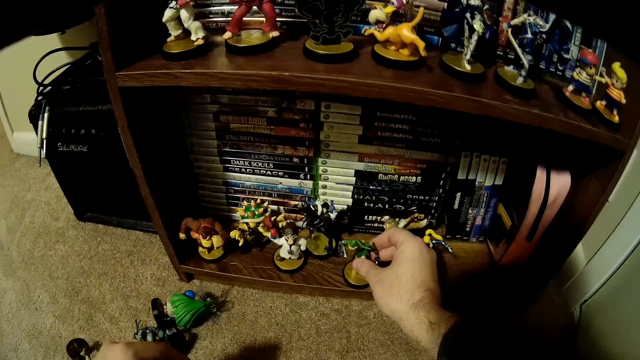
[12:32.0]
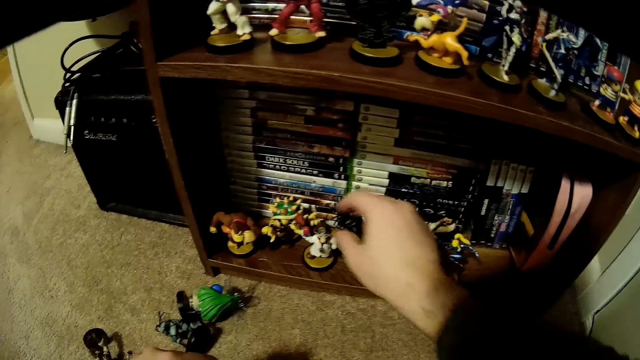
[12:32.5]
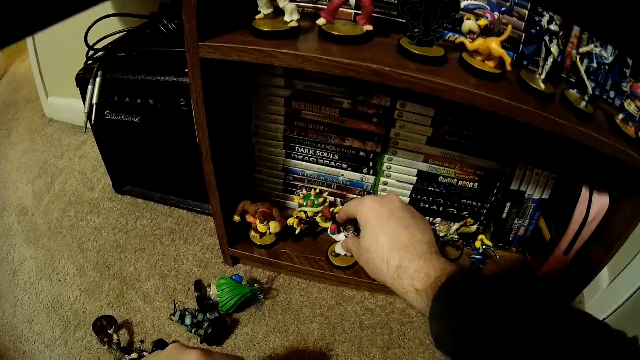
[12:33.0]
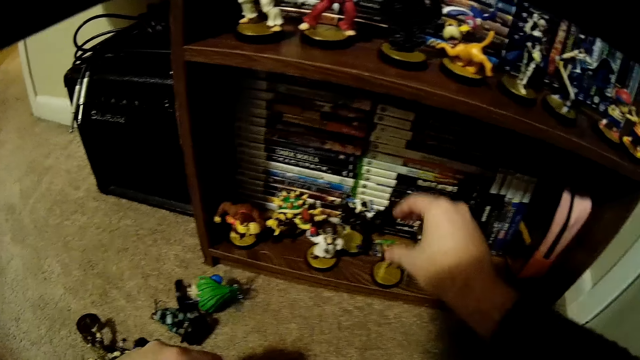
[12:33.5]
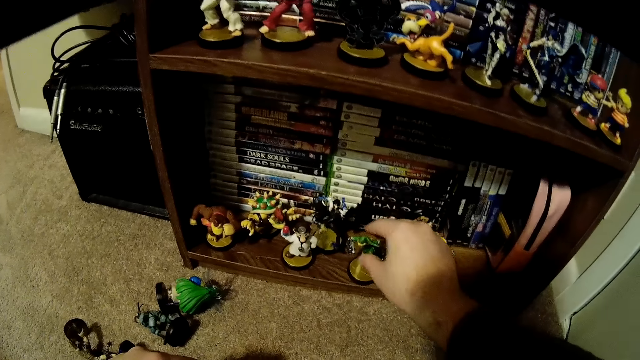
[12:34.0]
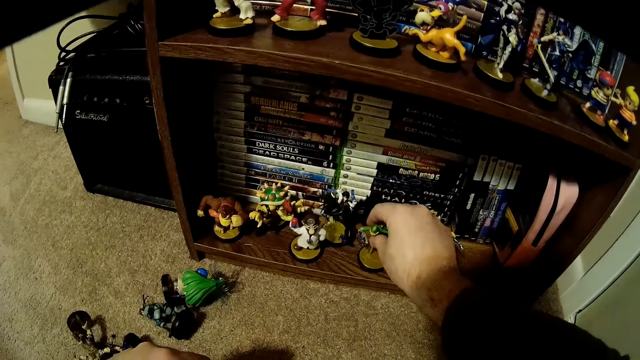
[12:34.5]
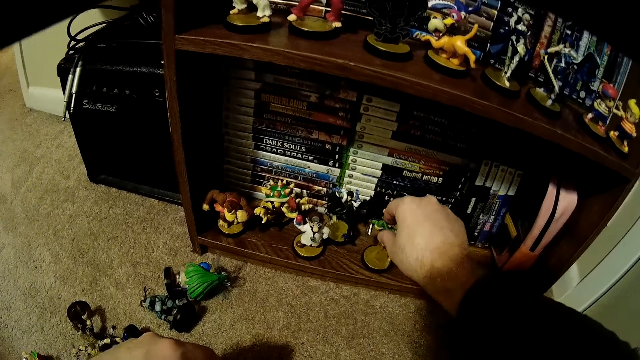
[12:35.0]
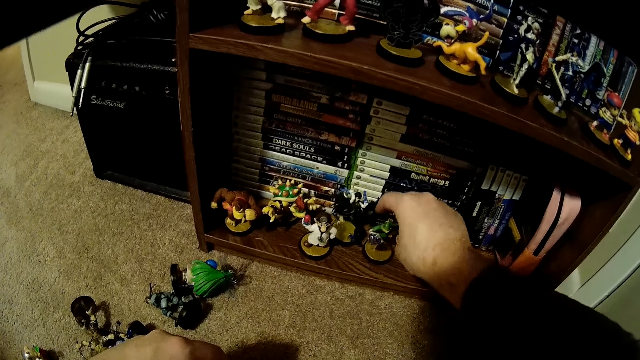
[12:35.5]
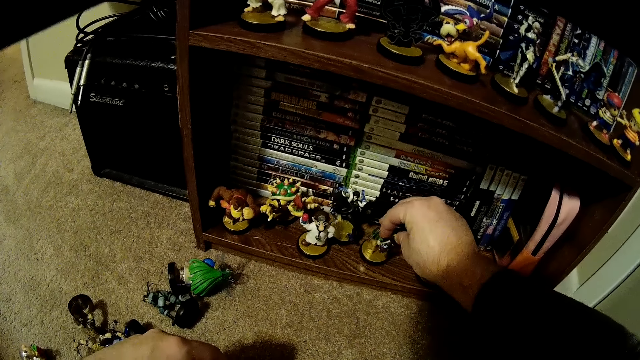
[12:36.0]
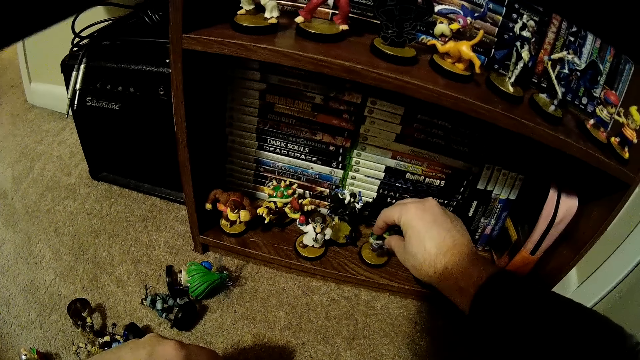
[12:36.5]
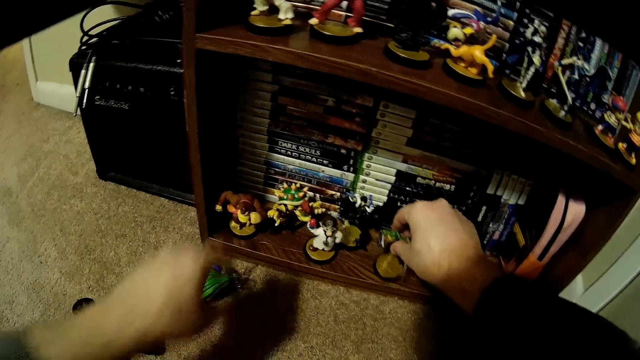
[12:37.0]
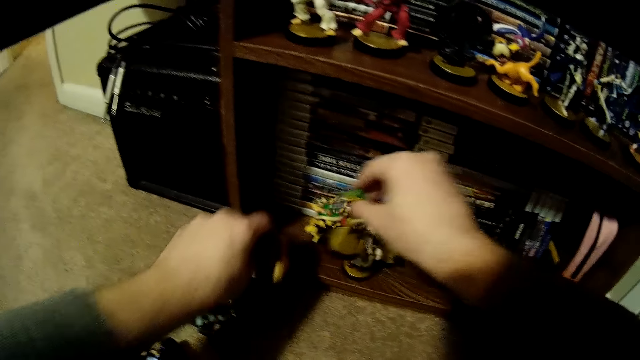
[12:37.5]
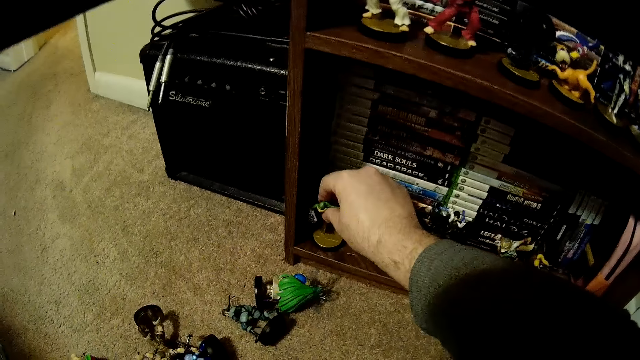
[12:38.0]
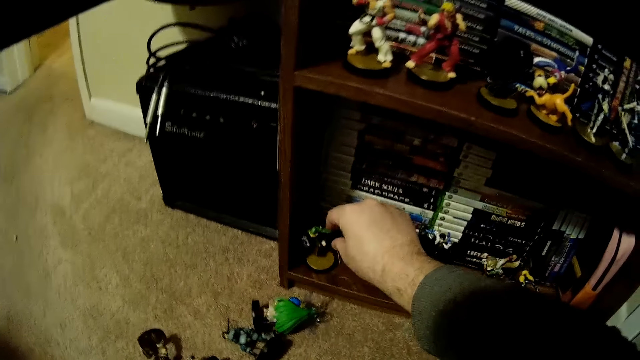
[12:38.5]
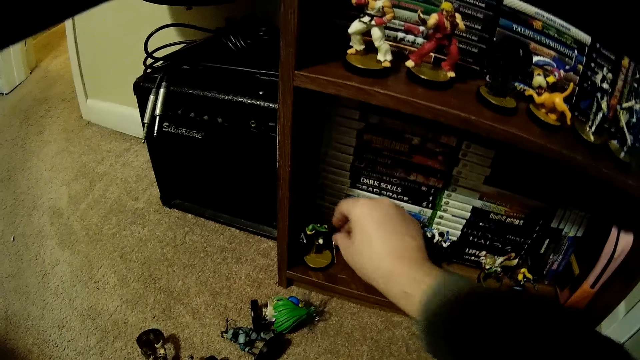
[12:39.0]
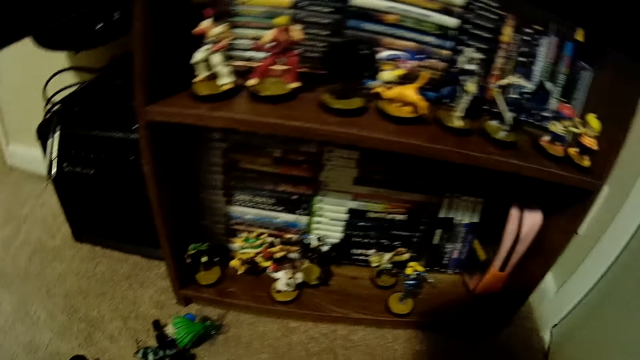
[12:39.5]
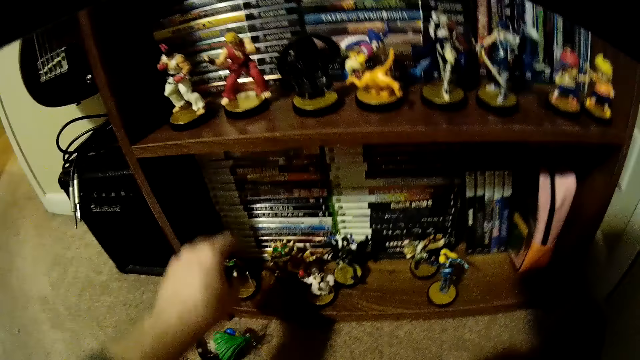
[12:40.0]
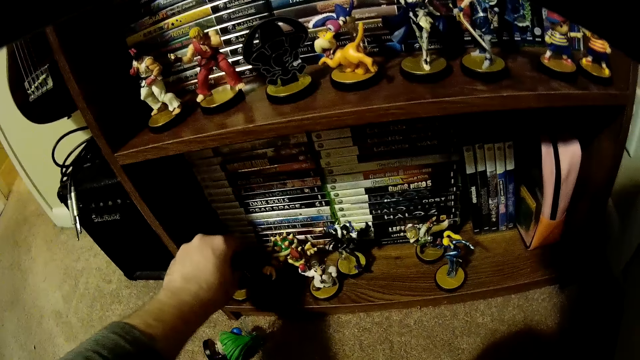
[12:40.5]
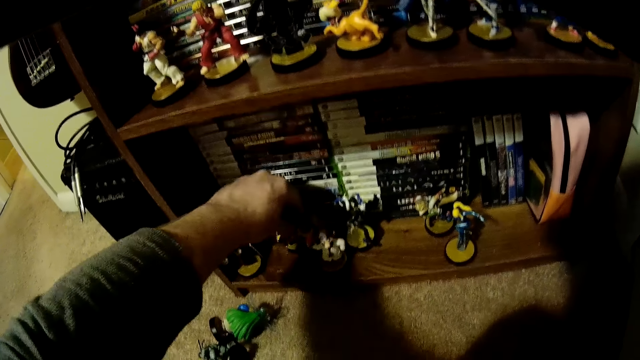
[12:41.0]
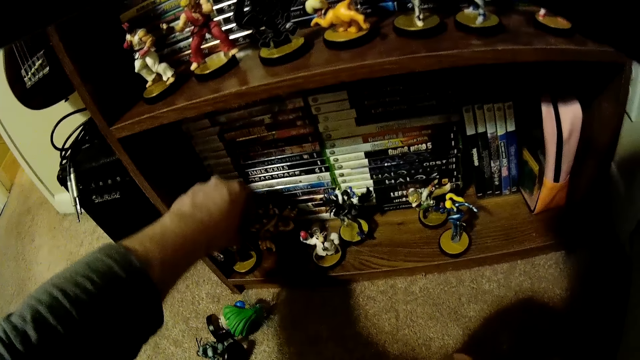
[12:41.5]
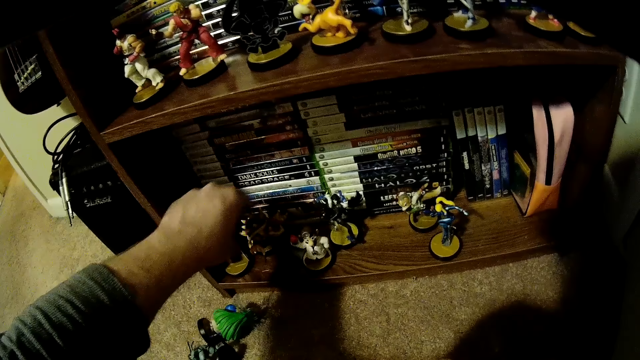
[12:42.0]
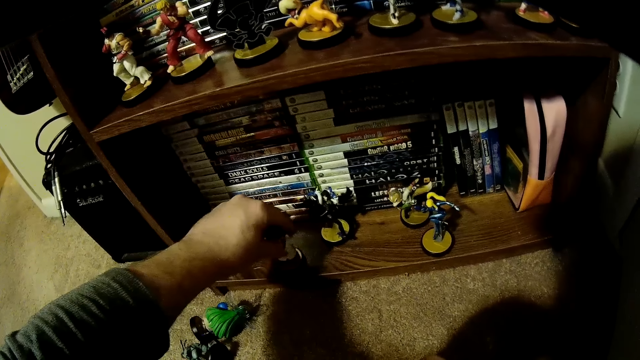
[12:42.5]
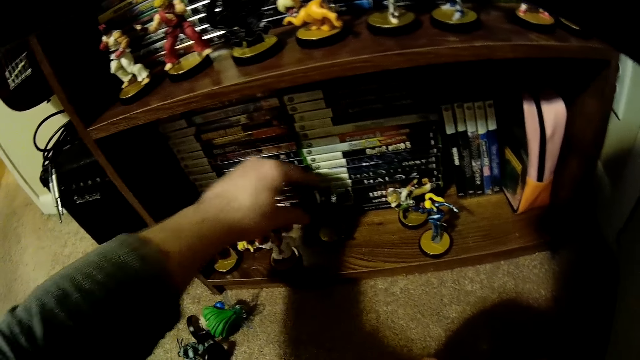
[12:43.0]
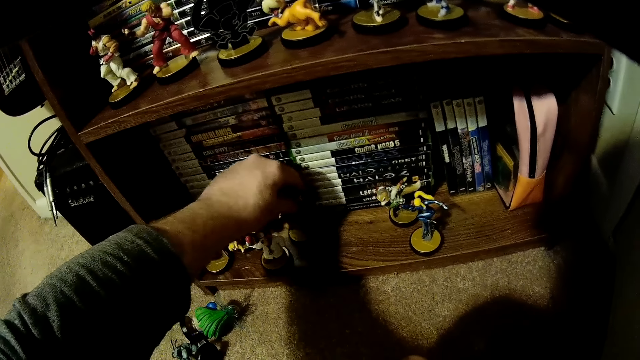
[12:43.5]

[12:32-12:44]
The camera wearer places a figurine on the book shelf. They adjust a figurine on the book shelf. They adjust another figurine on the book shelf. They pick the figurines from the book shelf, place a figurine on the book shelf and adjust the figurine on the book shelf. They arrange the figurines on the book shelf.

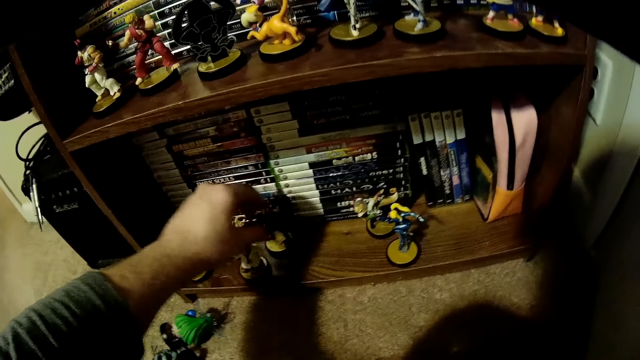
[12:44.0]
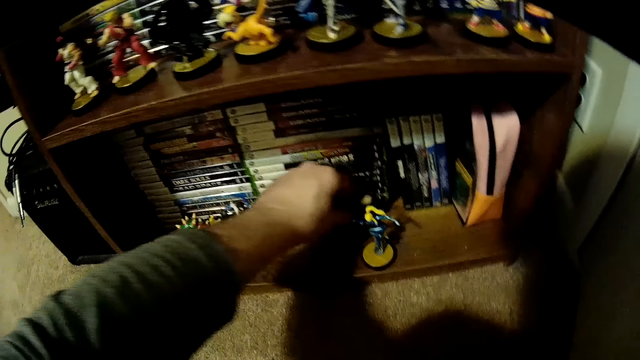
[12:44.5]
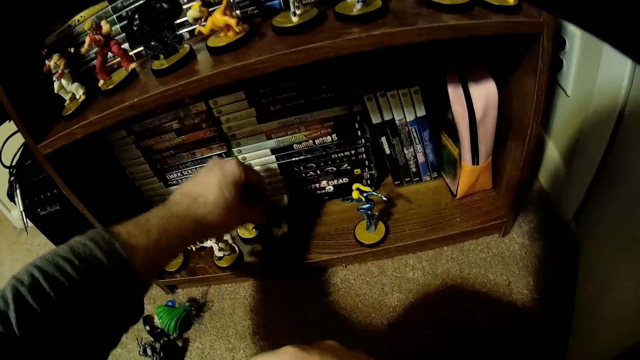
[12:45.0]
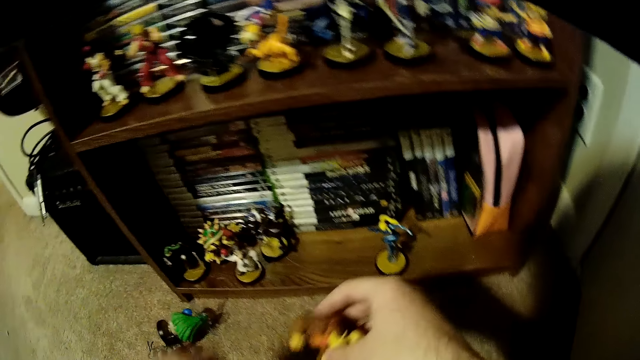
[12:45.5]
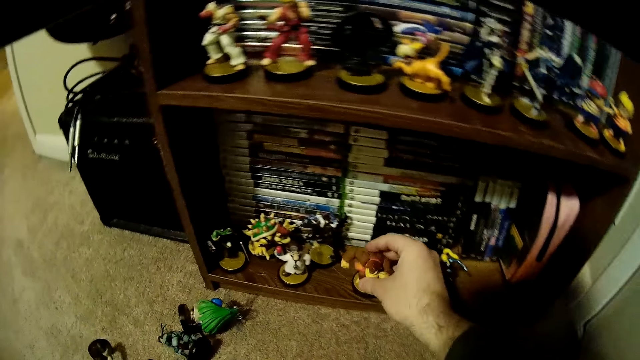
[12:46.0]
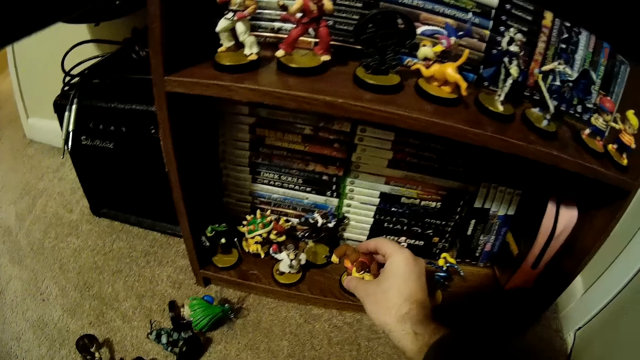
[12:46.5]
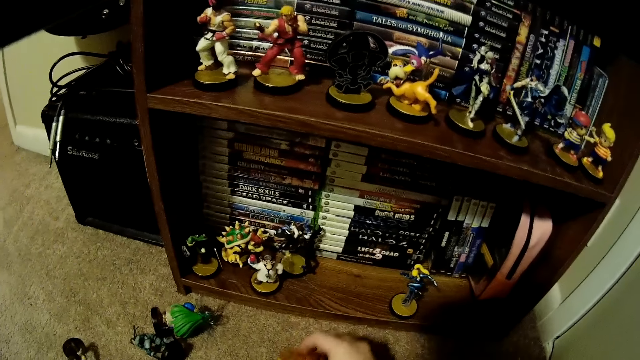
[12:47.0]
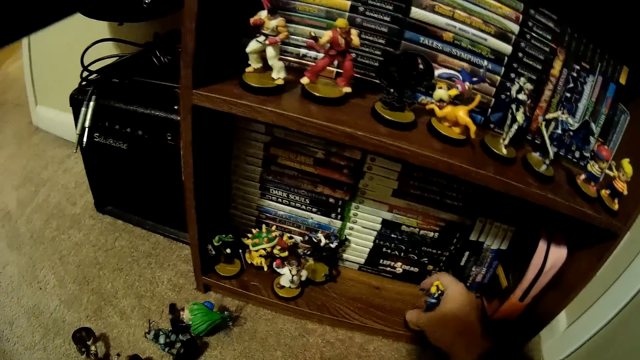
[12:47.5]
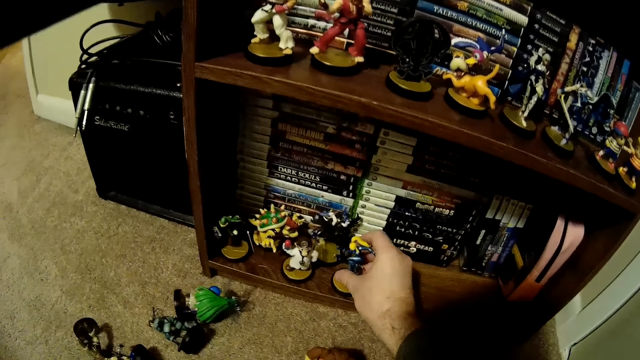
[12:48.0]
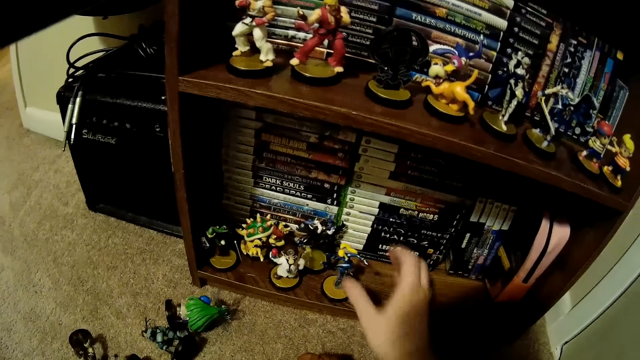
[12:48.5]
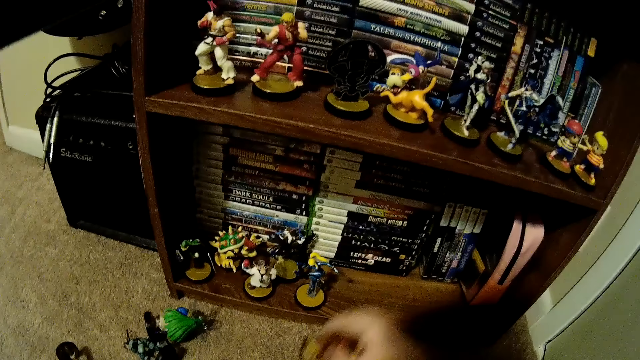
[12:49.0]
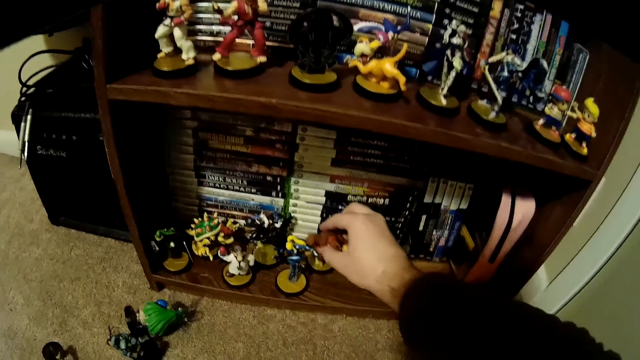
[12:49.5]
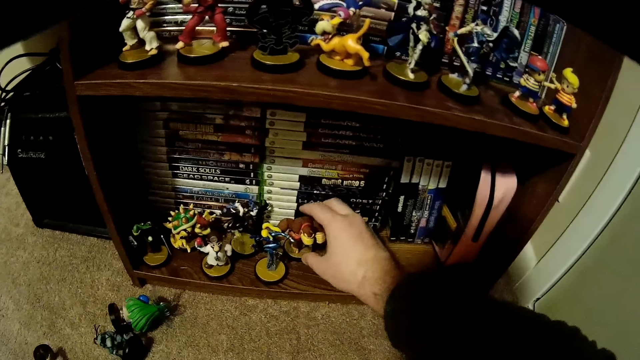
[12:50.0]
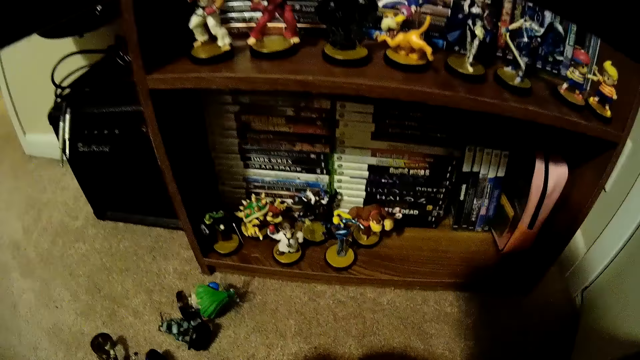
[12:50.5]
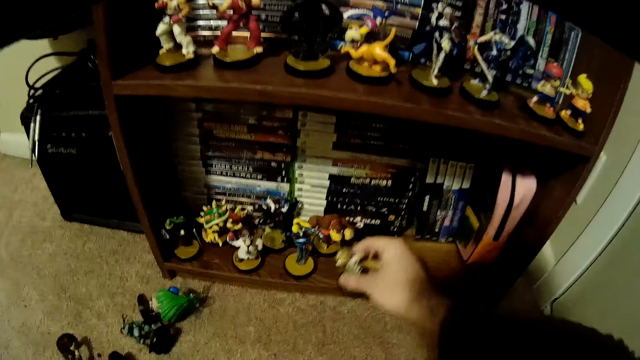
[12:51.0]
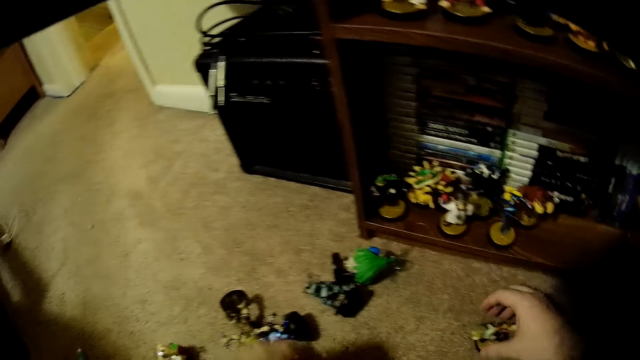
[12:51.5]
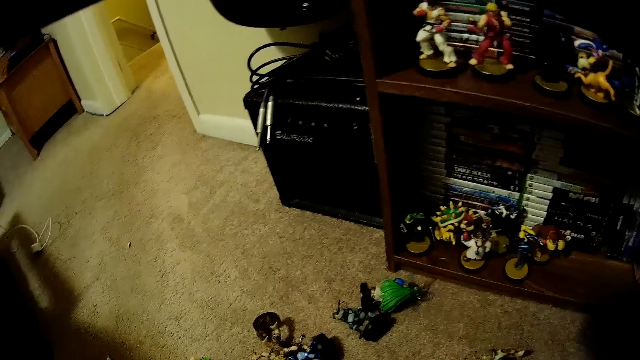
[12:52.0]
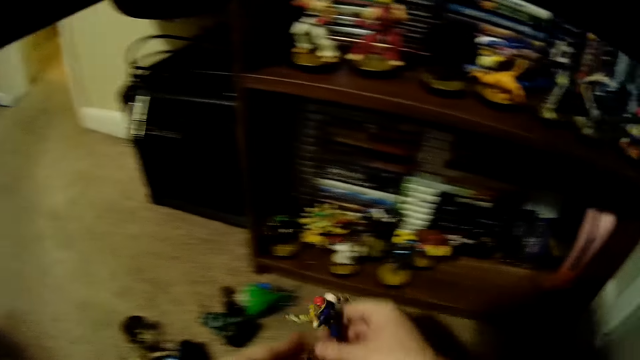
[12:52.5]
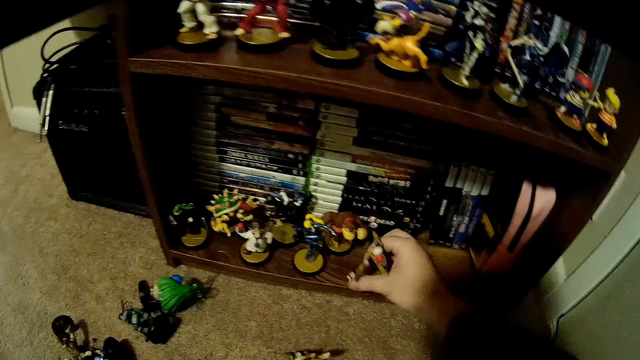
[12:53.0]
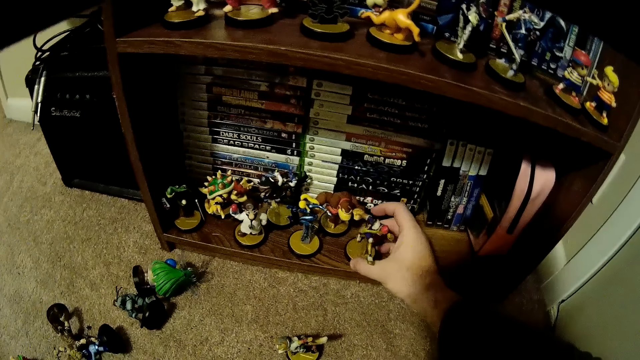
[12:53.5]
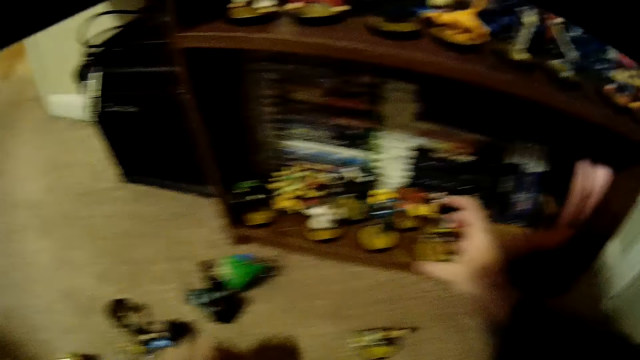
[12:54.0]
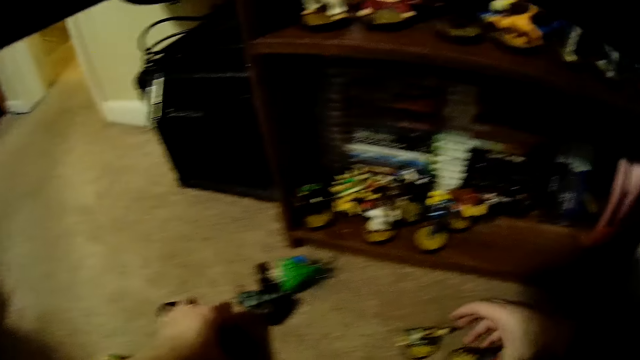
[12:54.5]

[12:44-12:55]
The camera wearer picks a figurine from the book shelf. They move a figurine on the book shelf. They place a figurine on the book shelf. They place a figurine on the floor. They place a figurine on the book shelf. They remove the figurine from the book shelf.
